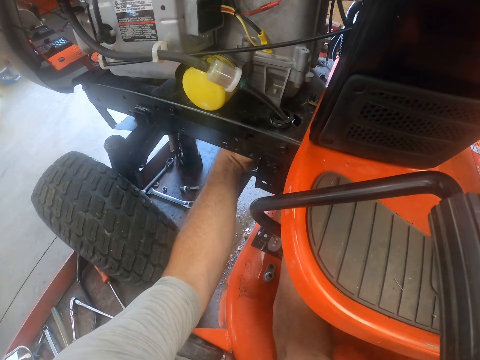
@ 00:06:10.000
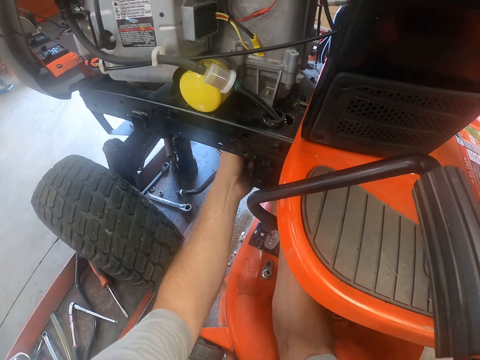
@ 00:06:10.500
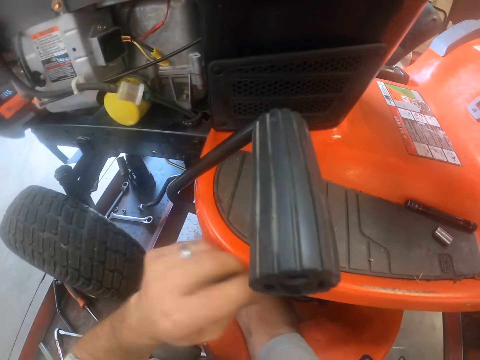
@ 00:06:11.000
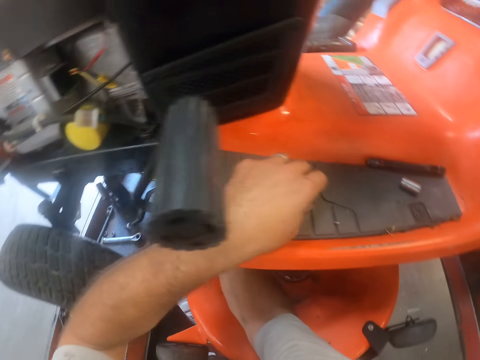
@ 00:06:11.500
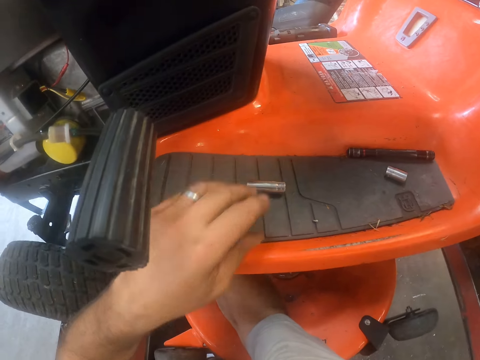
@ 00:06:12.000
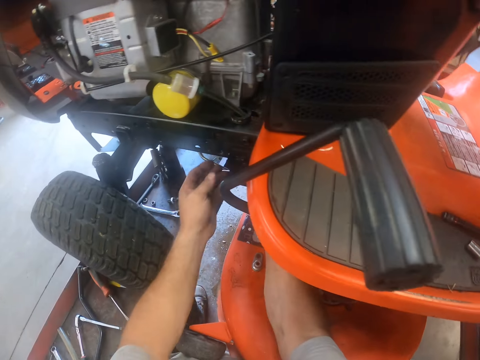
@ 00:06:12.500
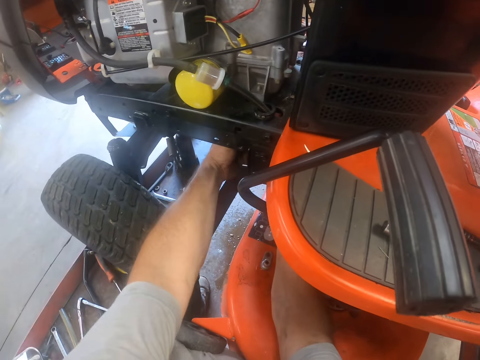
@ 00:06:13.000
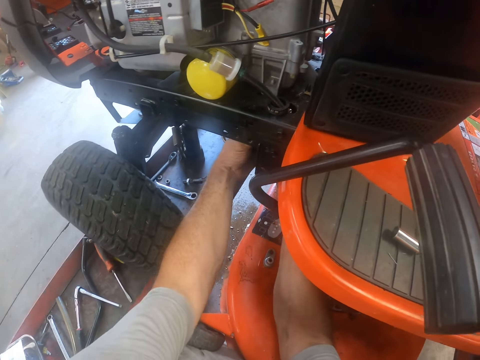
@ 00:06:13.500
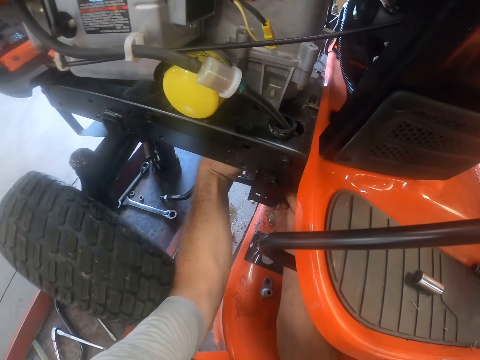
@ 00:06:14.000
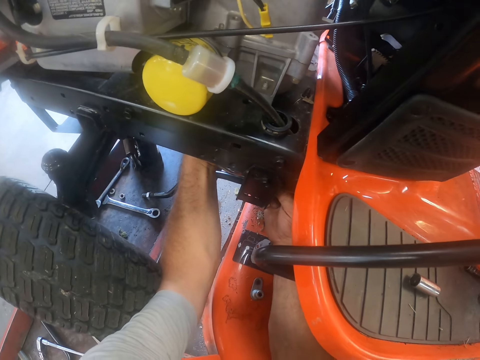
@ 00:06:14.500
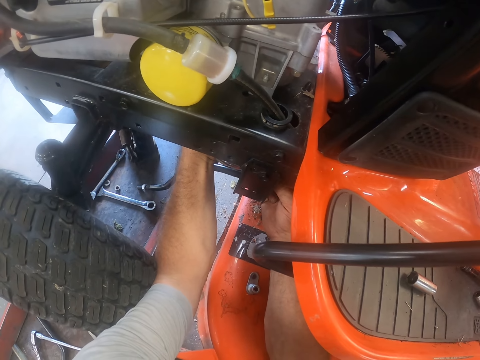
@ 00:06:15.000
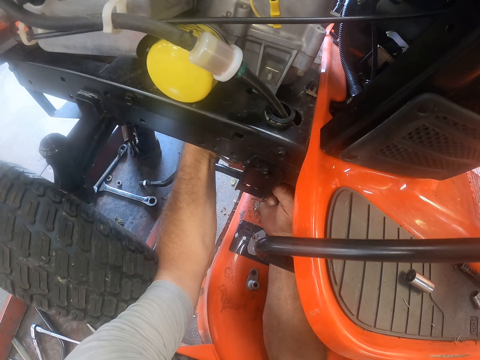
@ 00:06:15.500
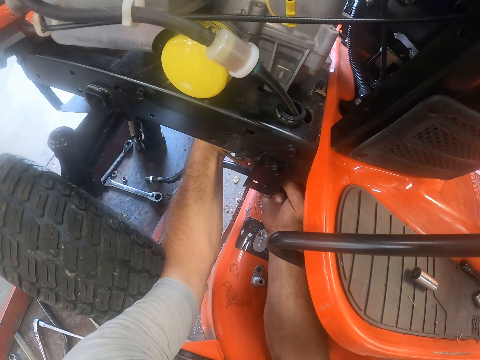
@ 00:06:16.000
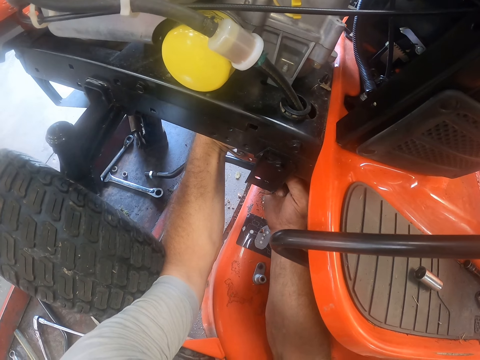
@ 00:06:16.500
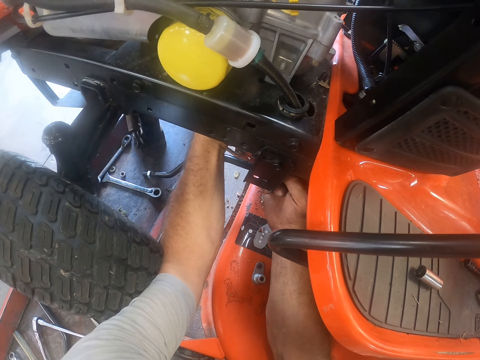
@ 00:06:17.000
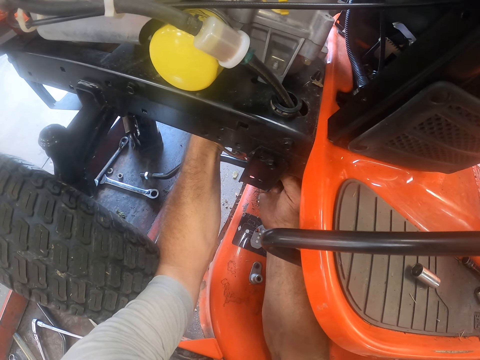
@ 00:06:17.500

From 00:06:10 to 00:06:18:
The camera wearer drops a bolt grip on the lawn tractor. He puts his left hand under the lawn tractor. He touches part of the lawn mower.

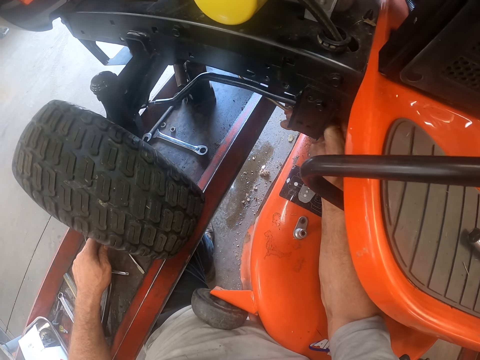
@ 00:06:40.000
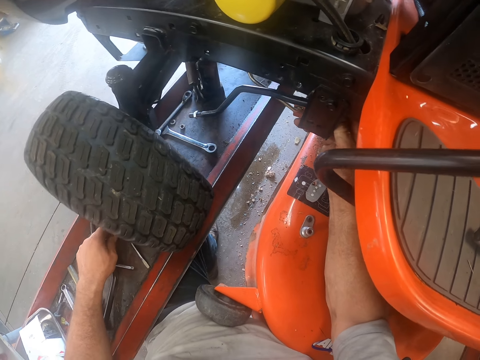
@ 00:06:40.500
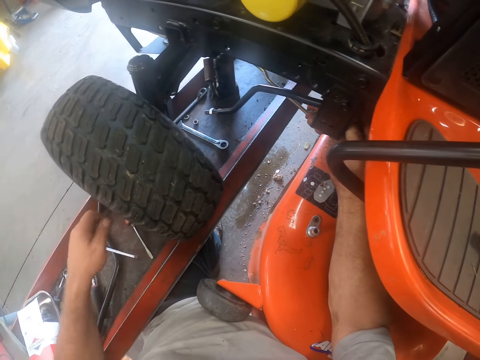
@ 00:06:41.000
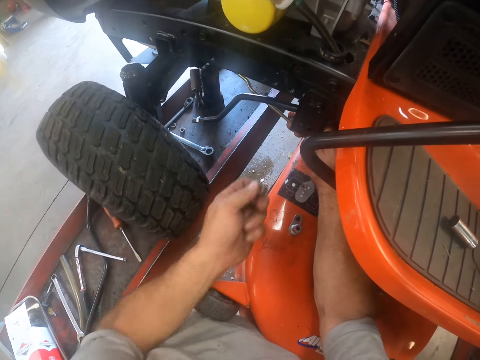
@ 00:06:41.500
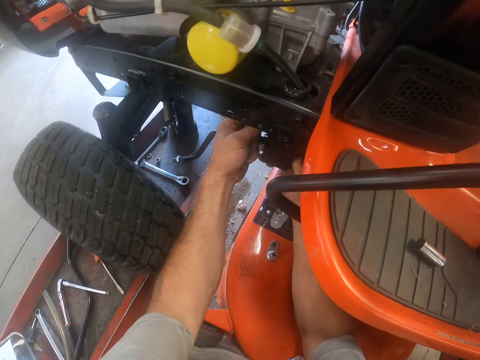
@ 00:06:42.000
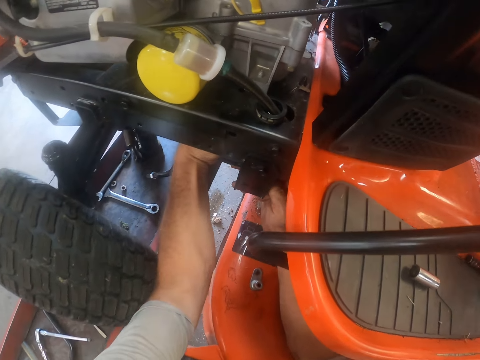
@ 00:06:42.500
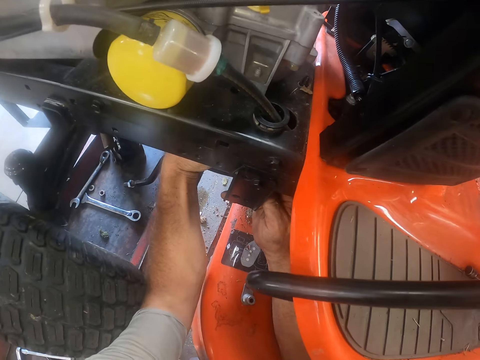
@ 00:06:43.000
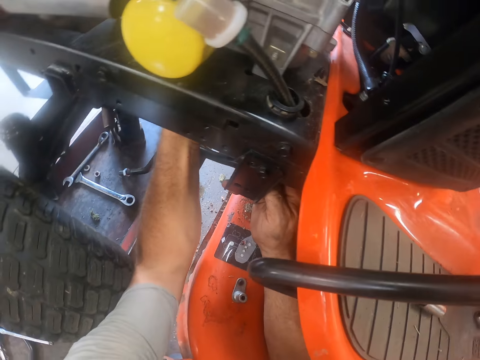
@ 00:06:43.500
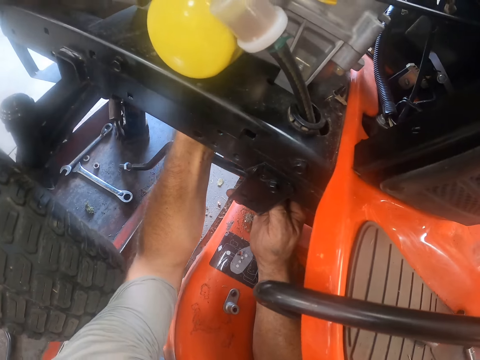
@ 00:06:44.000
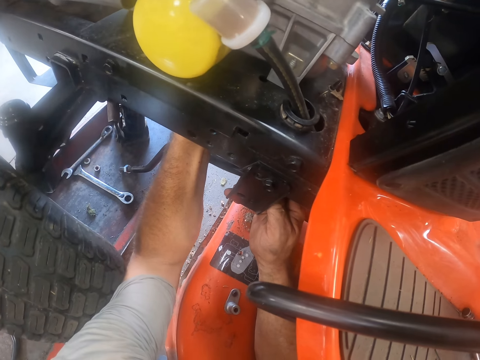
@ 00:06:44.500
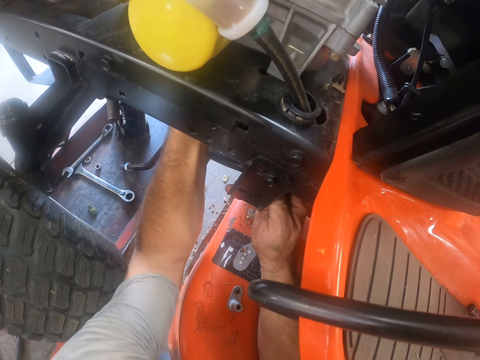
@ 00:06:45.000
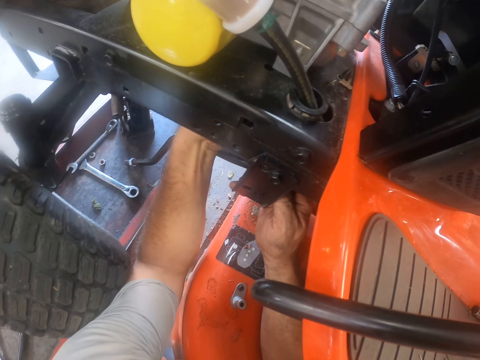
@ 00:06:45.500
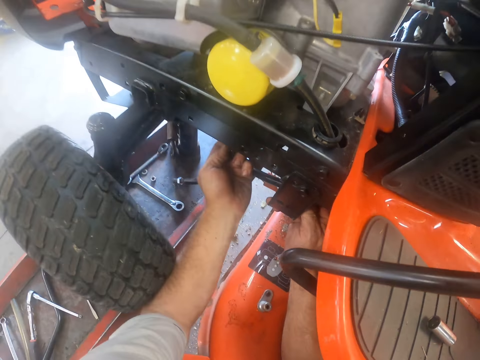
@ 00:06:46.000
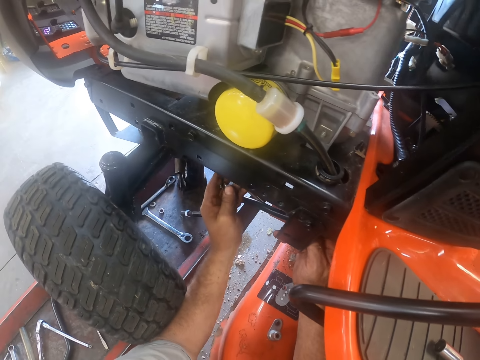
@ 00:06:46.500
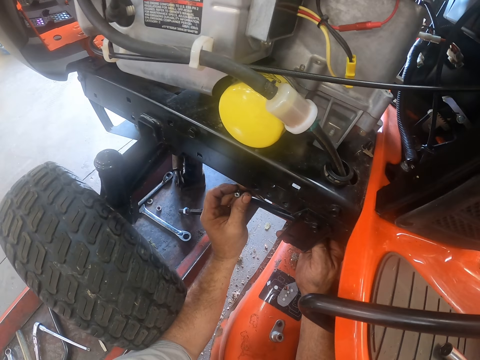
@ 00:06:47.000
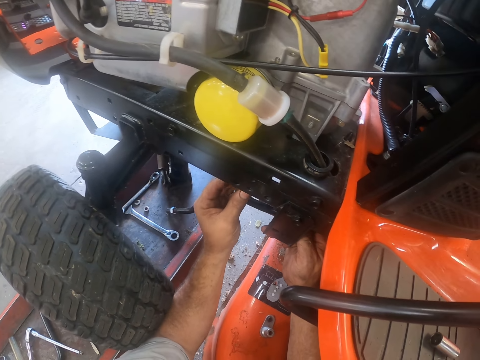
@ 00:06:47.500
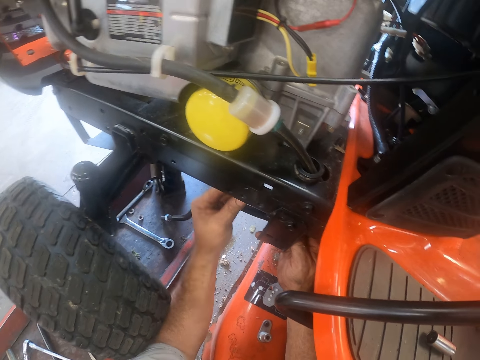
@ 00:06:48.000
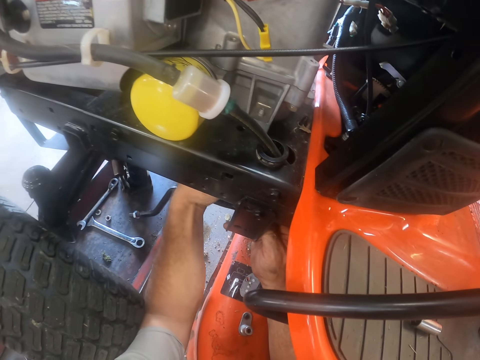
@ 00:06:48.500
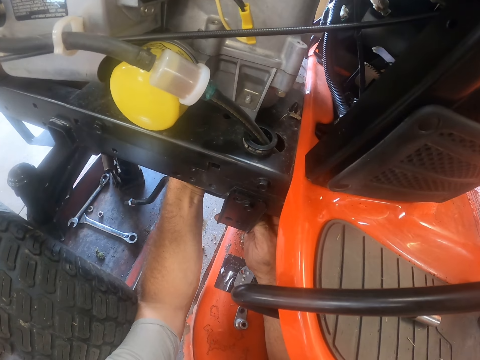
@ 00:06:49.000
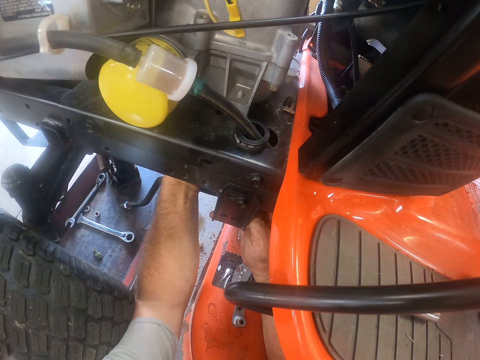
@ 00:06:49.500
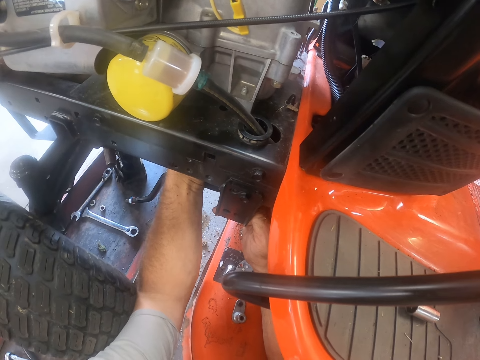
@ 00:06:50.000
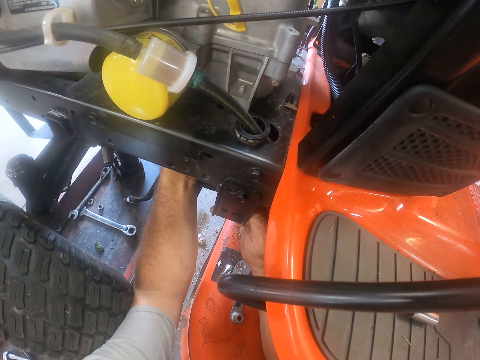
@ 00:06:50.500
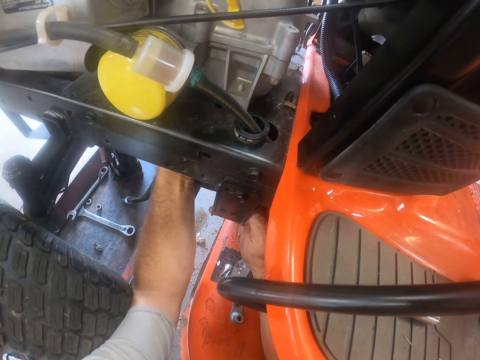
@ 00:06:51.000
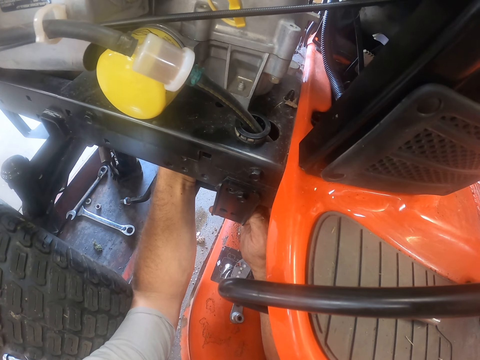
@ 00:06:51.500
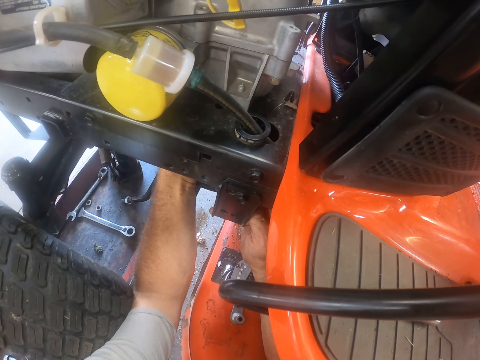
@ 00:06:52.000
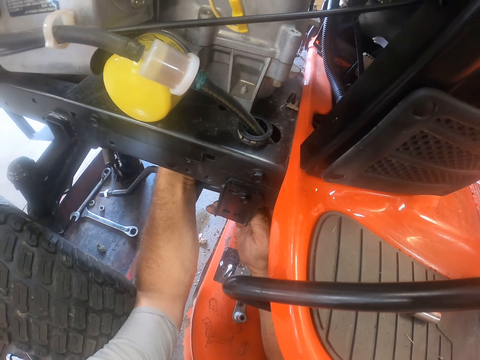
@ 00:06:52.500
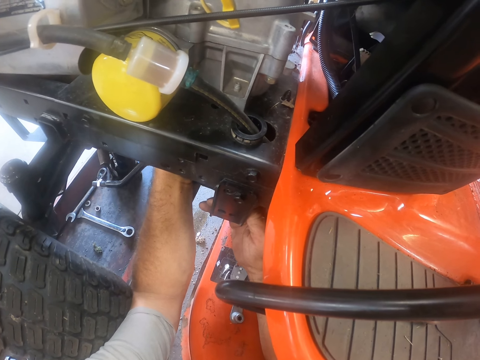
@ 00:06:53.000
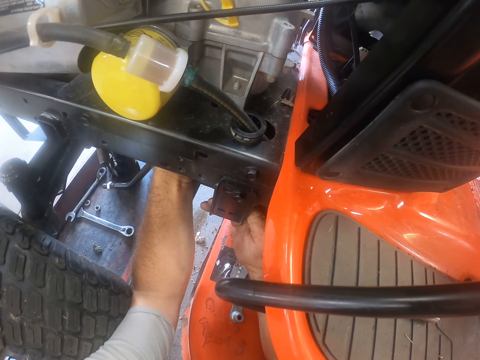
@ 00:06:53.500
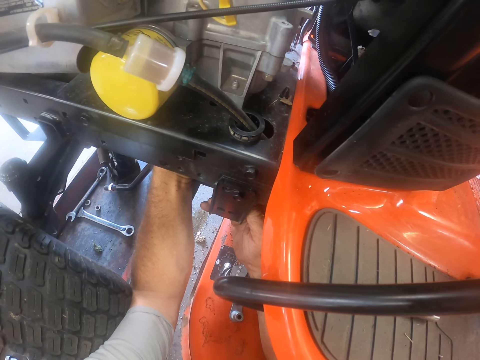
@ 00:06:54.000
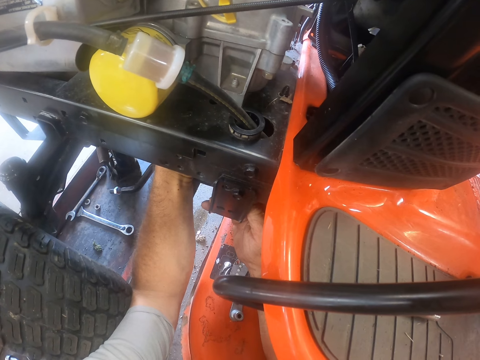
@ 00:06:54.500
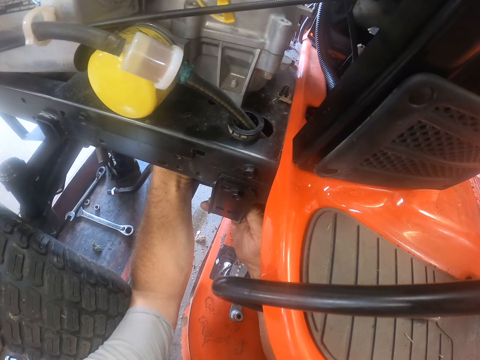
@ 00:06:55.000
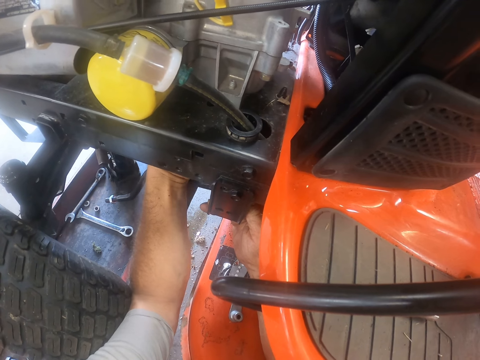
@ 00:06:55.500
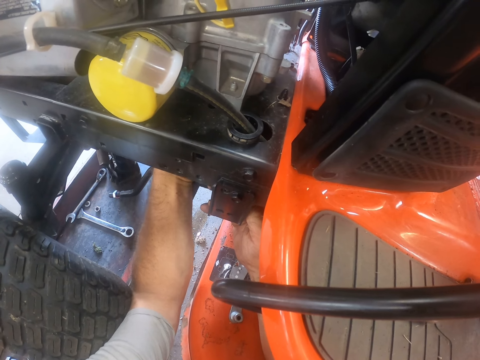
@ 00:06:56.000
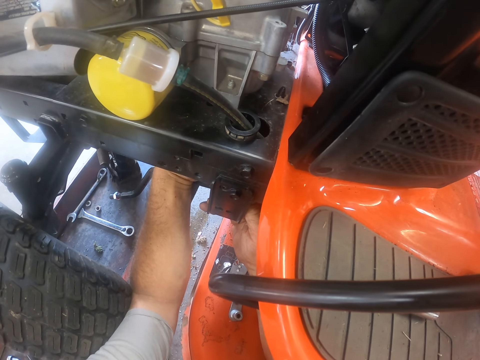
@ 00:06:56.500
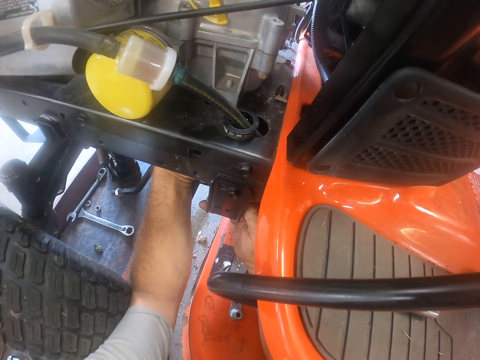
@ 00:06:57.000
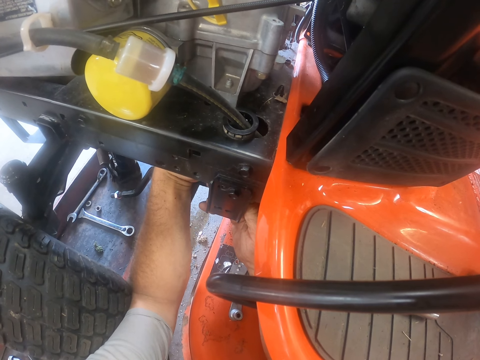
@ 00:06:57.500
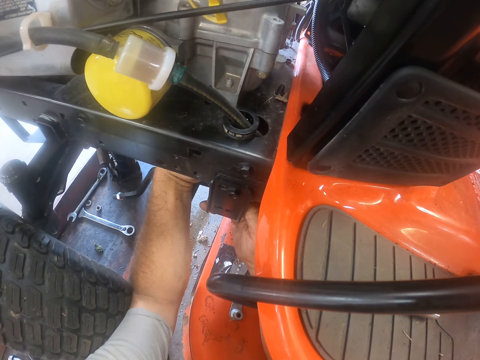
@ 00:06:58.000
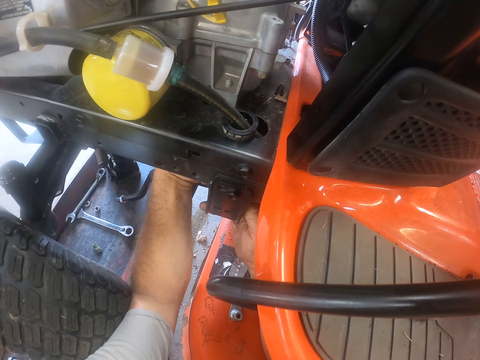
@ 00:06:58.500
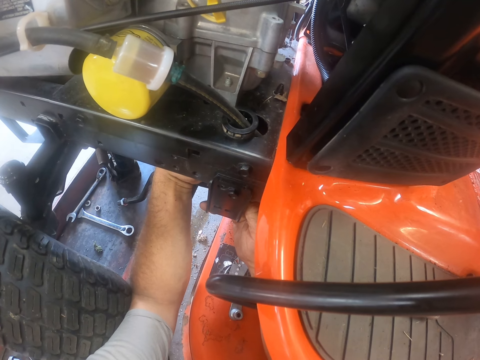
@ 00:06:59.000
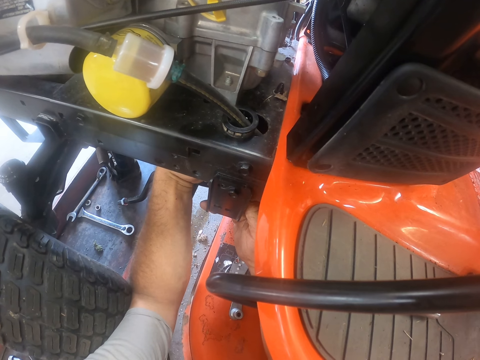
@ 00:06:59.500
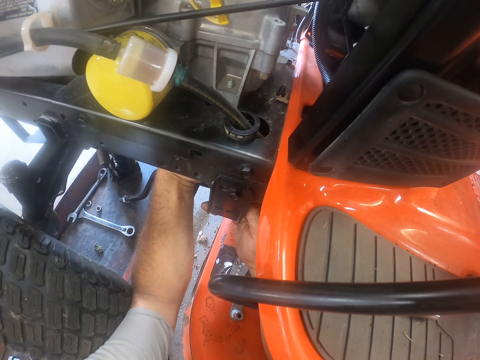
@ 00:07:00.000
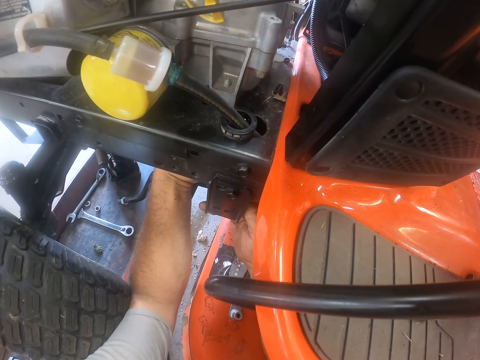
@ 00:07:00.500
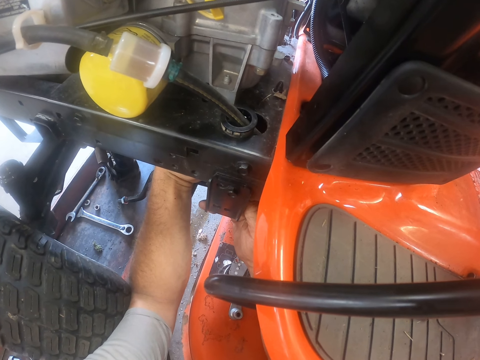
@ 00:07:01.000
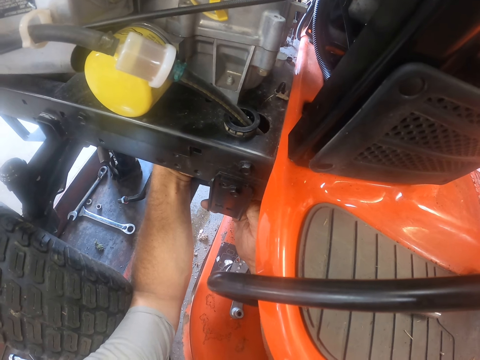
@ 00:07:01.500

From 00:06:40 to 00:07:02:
The camera wearer puts his left hand under the lawn tractor. He screws the nut to the tie rod. He observes the nut. He tightens the nut on the lawn mower.
